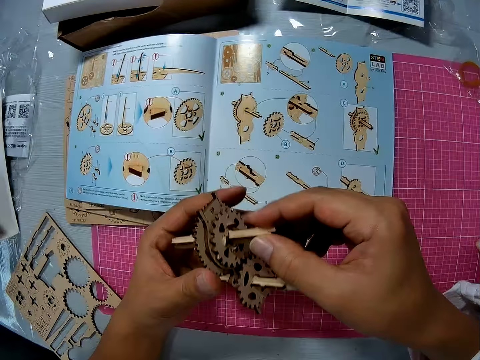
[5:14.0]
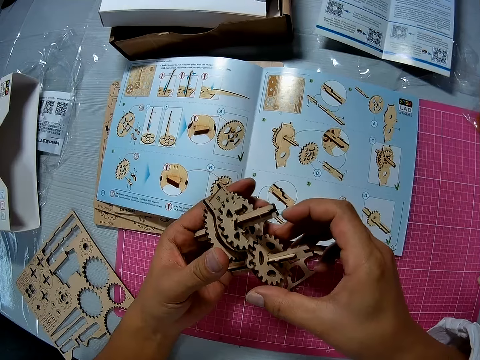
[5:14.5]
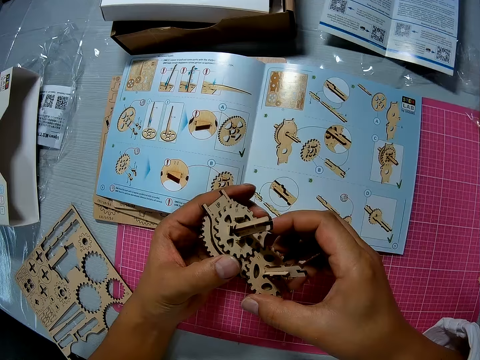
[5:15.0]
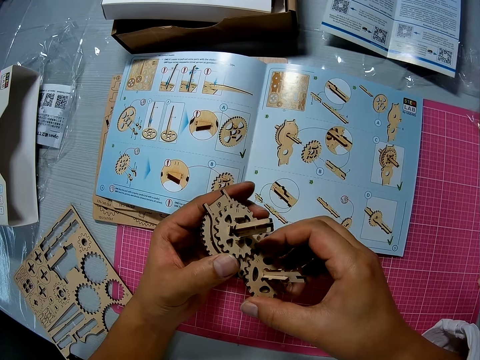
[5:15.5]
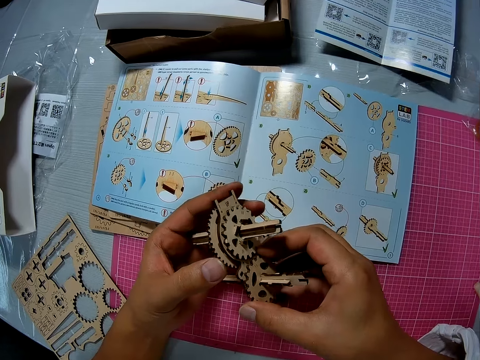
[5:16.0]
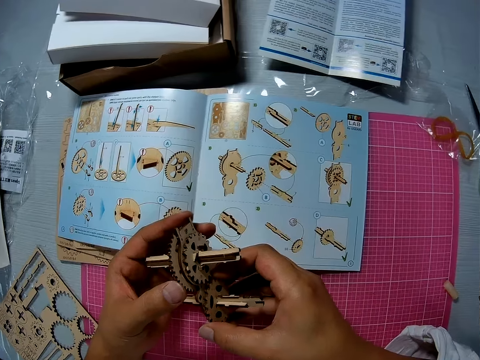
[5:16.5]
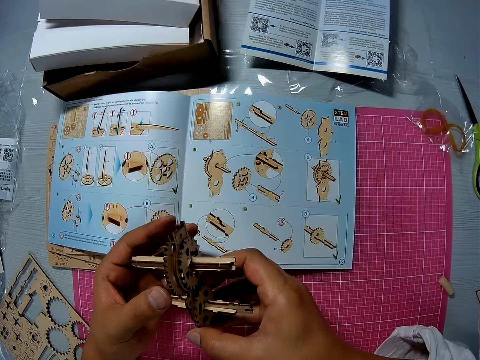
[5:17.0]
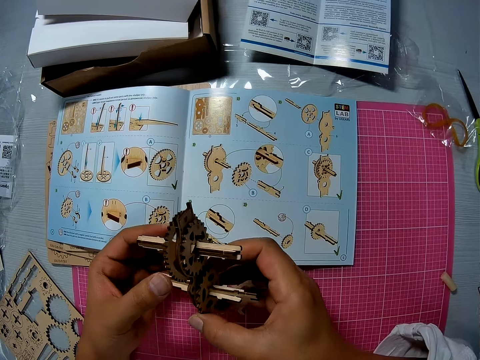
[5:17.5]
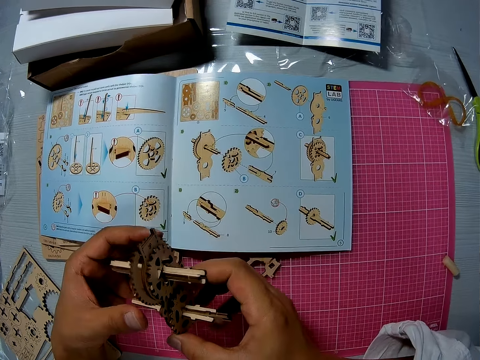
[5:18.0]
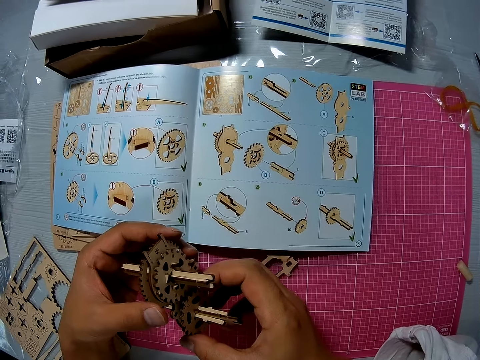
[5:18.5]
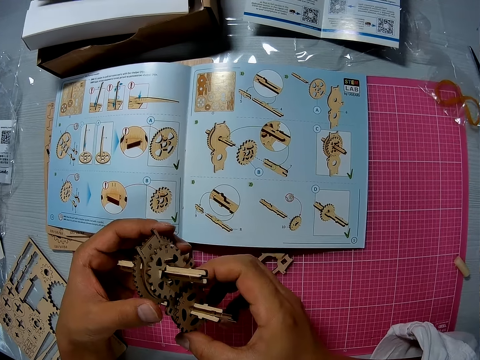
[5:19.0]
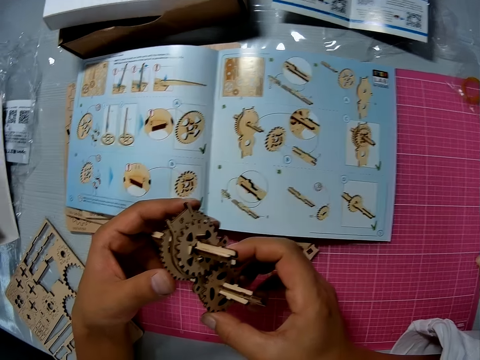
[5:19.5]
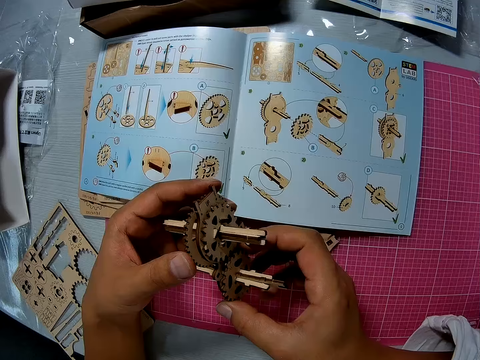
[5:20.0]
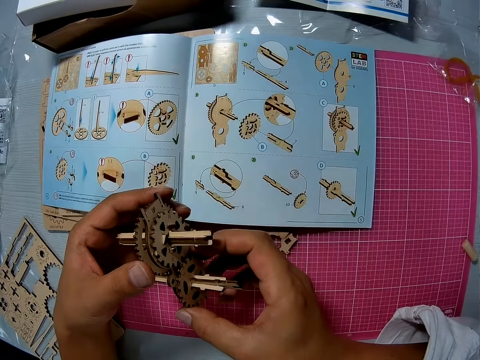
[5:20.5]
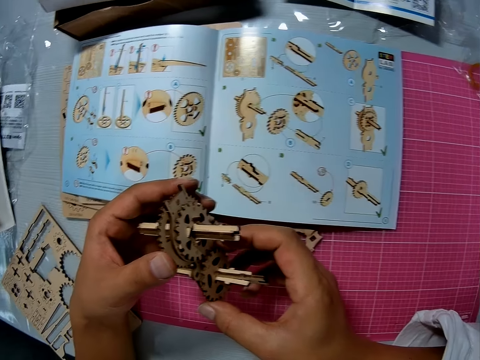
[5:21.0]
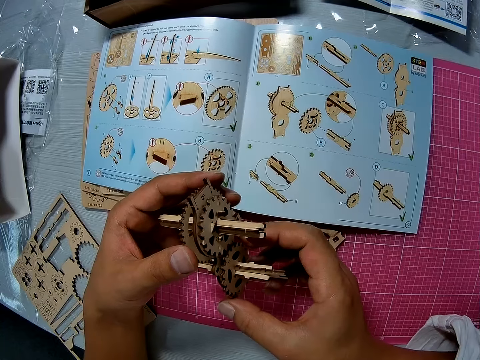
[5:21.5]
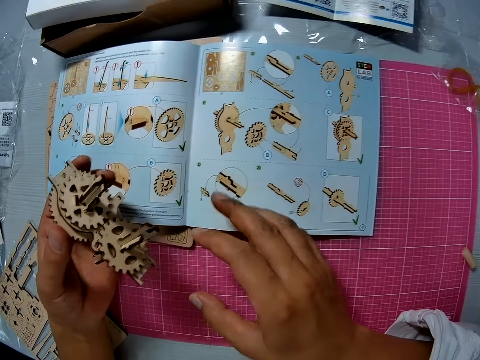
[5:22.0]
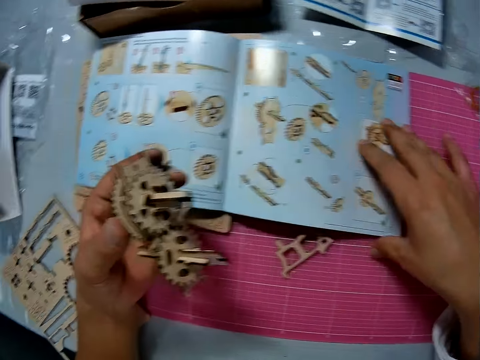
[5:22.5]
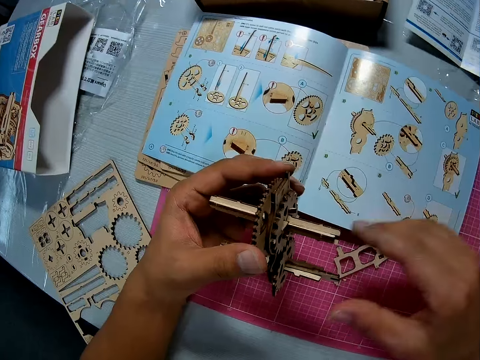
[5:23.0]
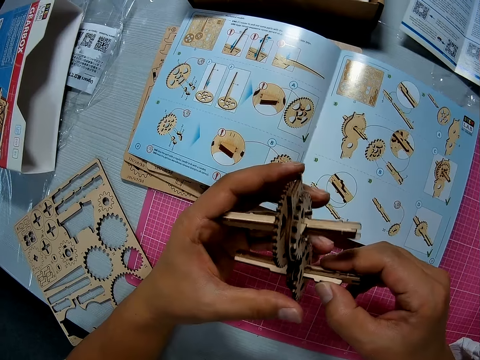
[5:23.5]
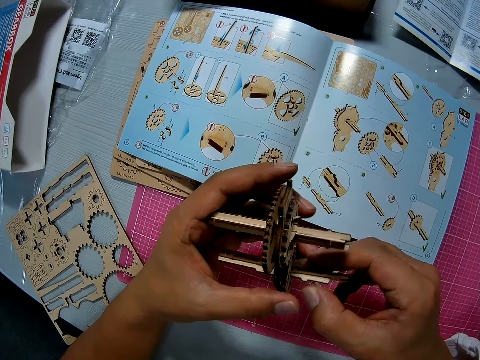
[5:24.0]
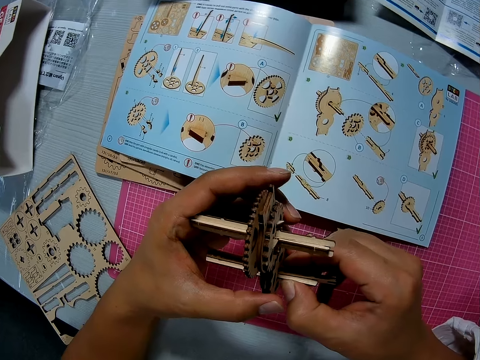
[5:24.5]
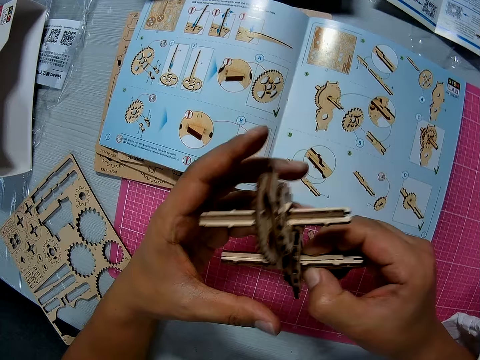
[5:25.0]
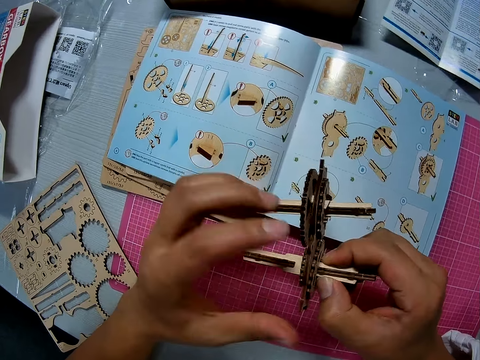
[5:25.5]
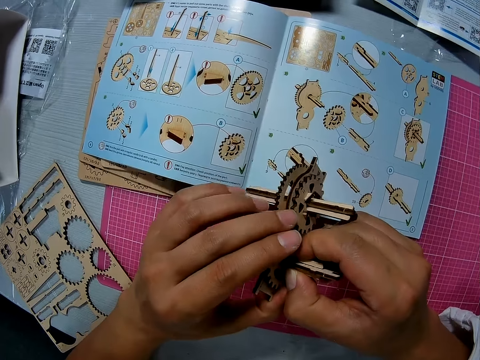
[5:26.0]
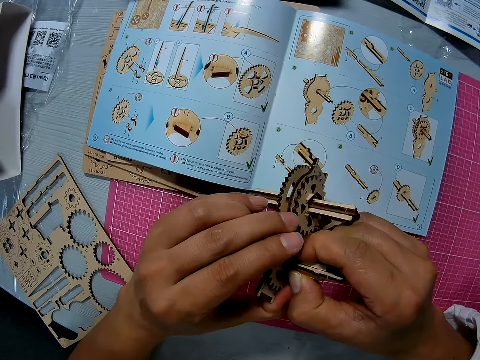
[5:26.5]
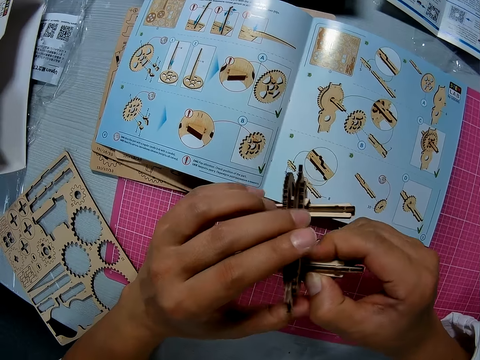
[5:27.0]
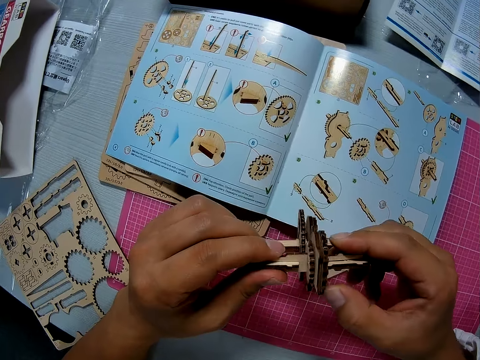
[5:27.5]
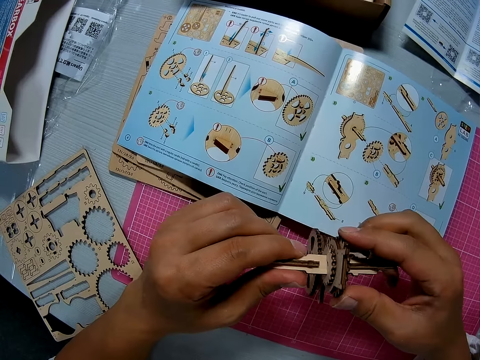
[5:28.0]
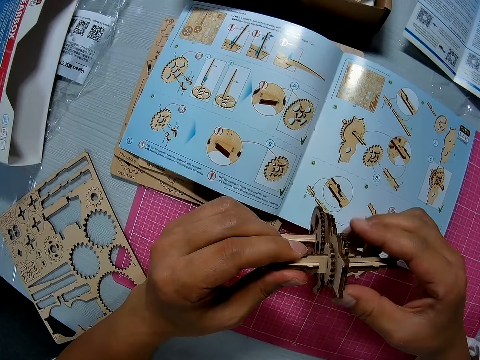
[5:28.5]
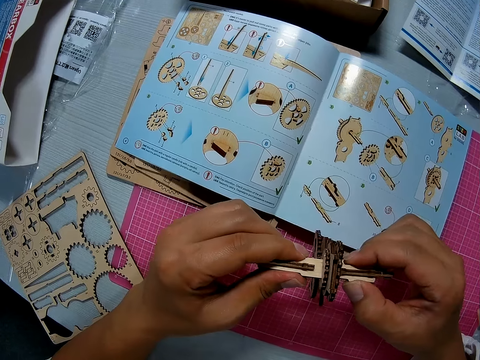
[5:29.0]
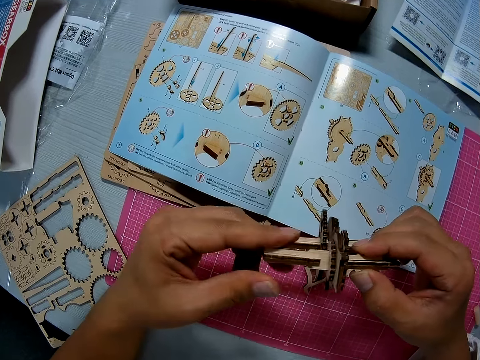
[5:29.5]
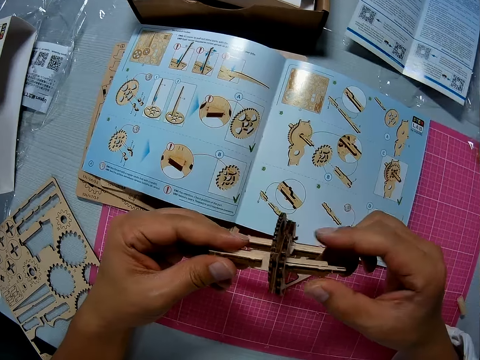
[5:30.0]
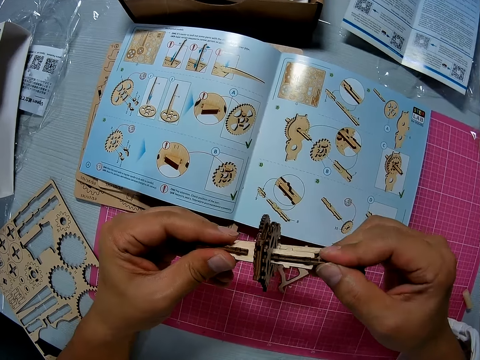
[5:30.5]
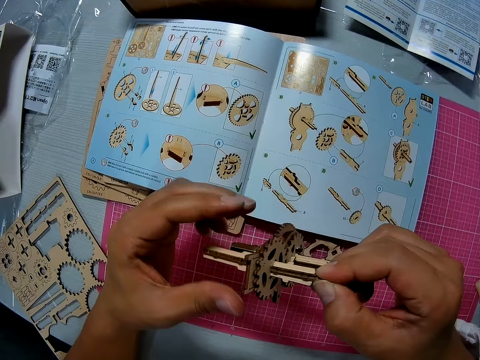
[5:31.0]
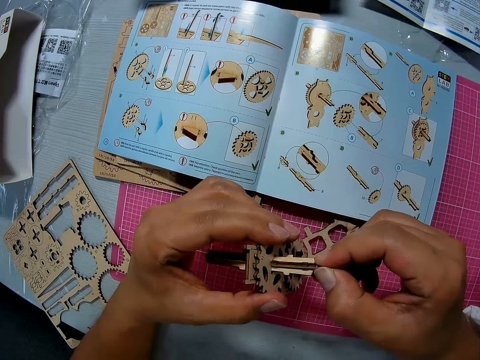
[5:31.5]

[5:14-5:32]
The camera wearer examines the piece with both hands. He touches the stem gearbox. He touches the book briefly with his right hand. He touches the stem gearbox. He examines the piece with both hands. He turns the stem gearbox. He touches the stem gearbox.

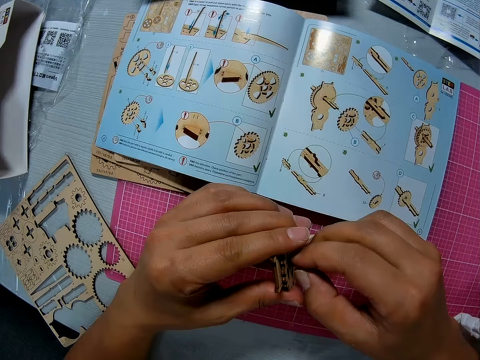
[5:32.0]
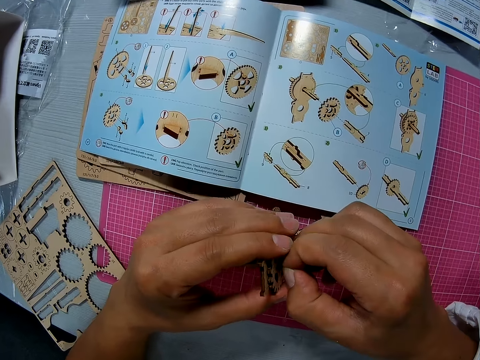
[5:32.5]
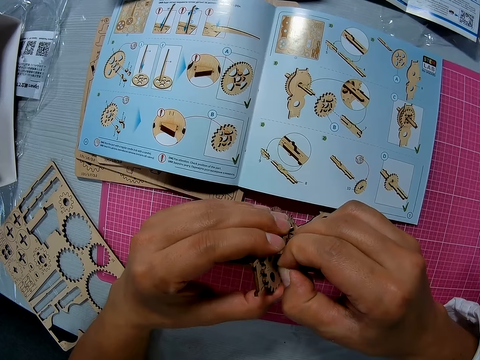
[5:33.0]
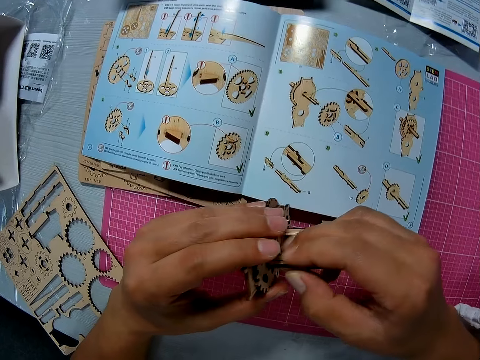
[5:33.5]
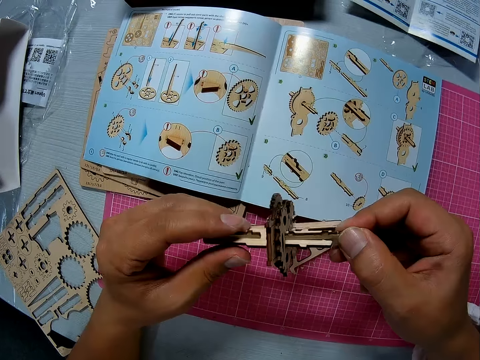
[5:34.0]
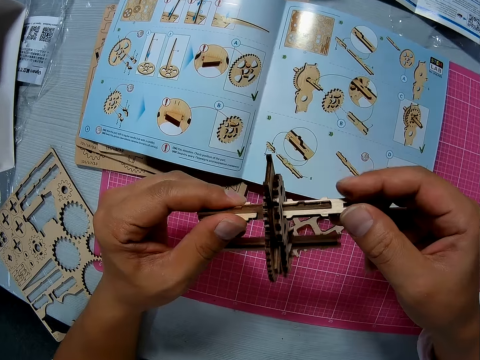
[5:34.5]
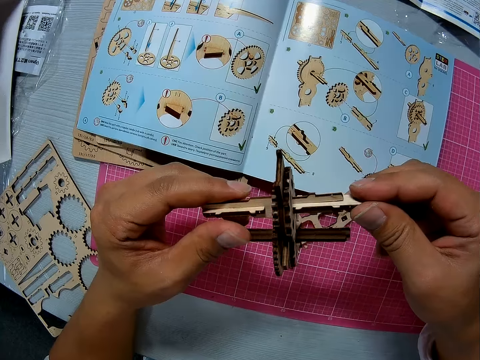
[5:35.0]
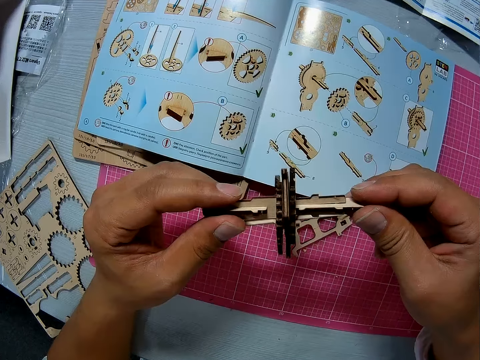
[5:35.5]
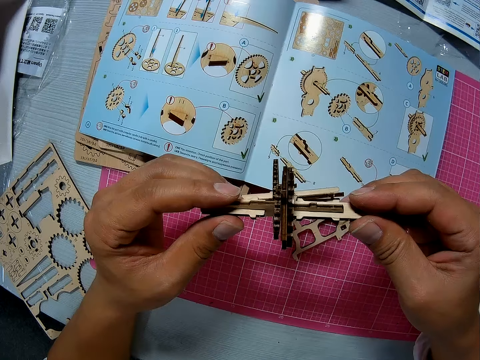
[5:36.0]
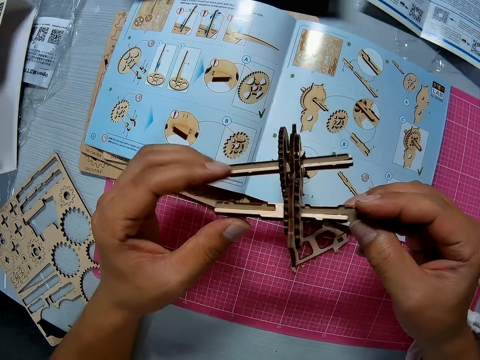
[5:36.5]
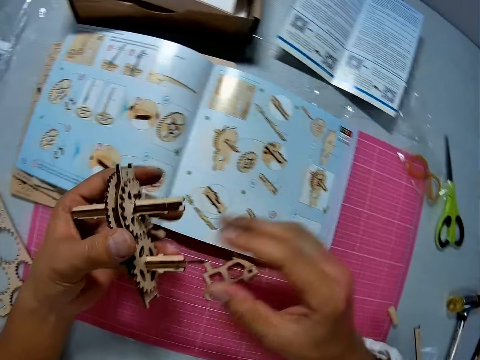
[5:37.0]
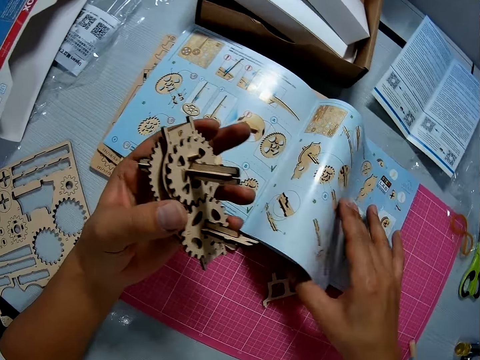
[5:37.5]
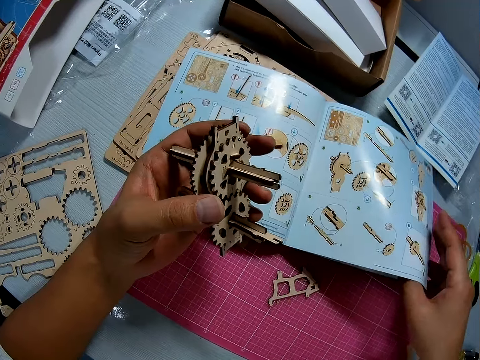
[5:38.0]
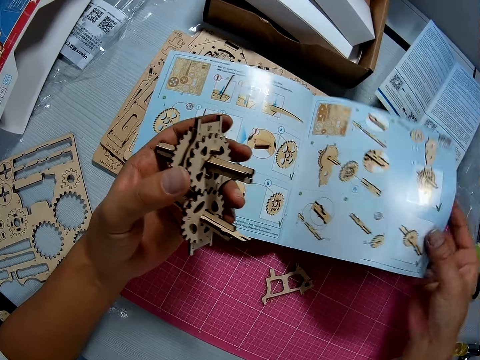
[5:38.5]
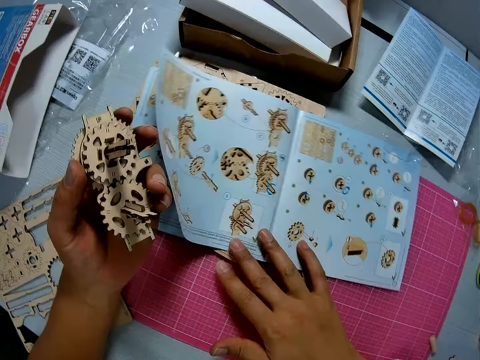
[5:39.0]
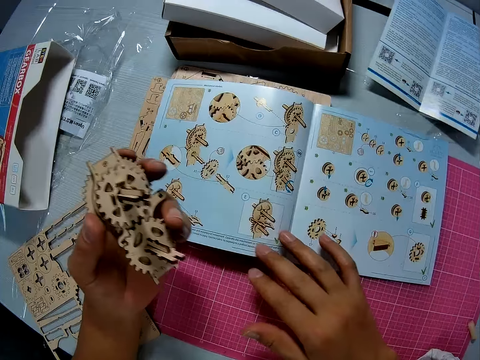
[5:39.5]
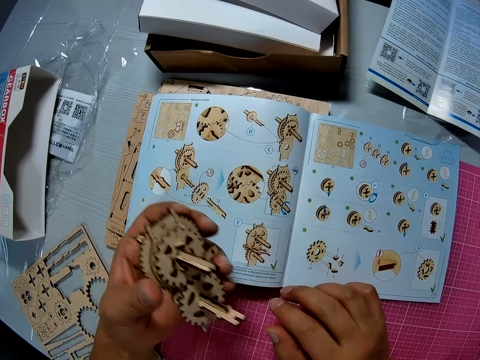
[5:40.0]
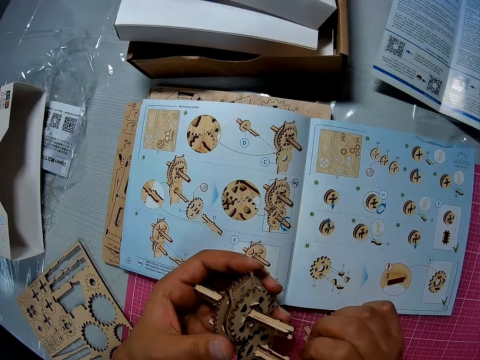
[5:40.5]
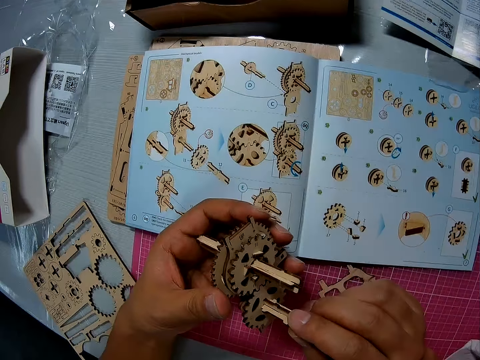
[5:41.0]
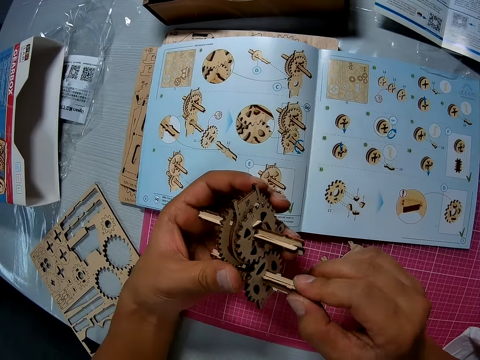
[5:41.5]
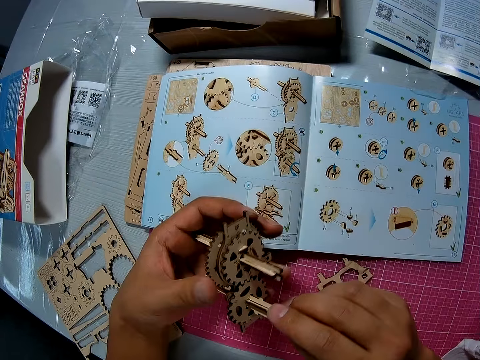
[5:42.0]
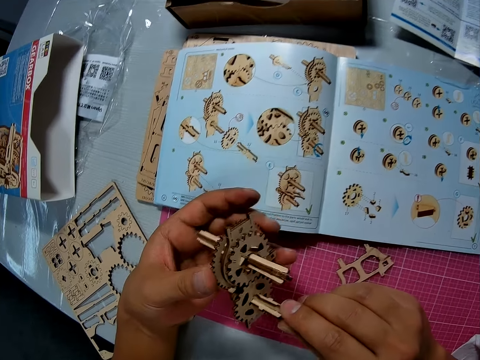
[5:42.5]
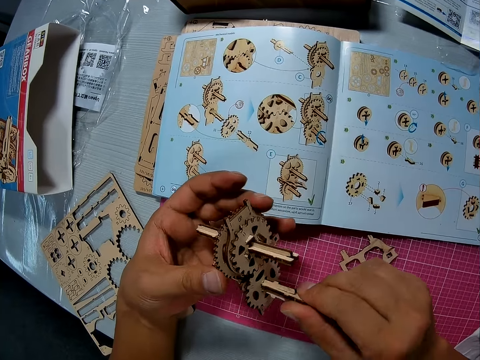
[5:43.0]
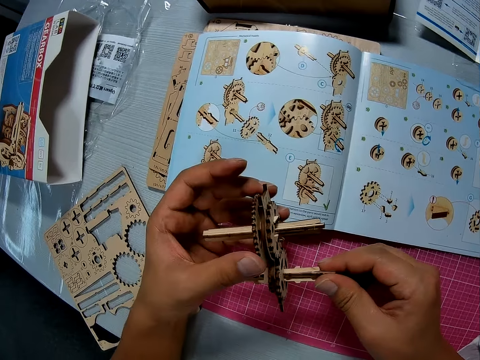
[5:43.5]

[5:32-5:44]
The camera wearer turns the stem gearbox. He flips a page of the book on the cutting sheet with his right hand. He moves the hand. He touches the stem gearbox. He examines the piece with both hands. He rotates the stem gearbox.
